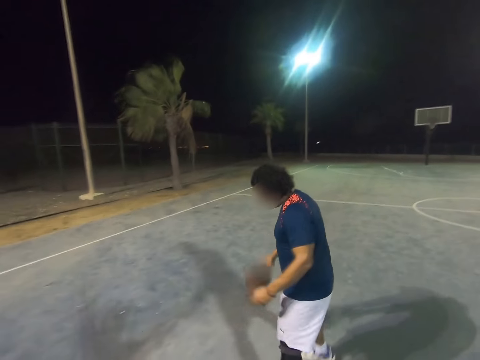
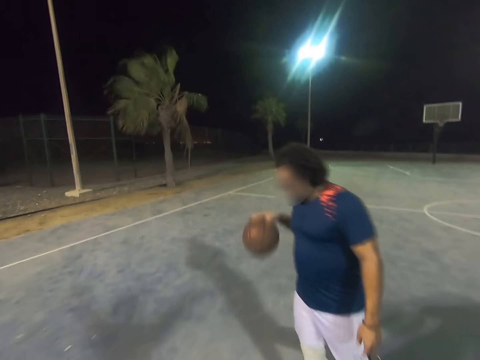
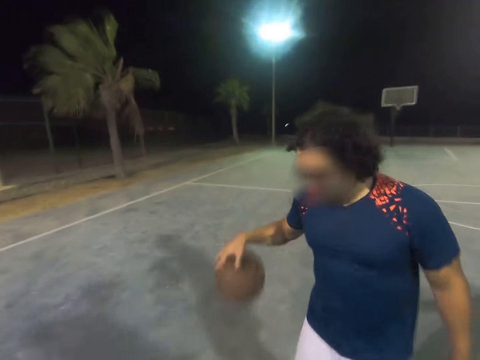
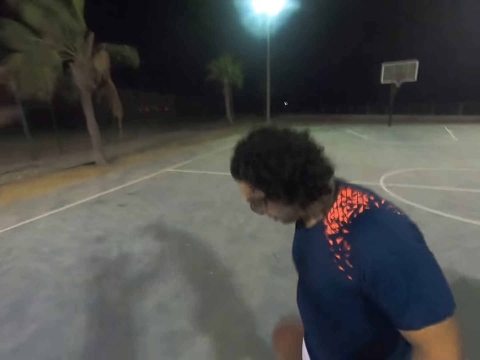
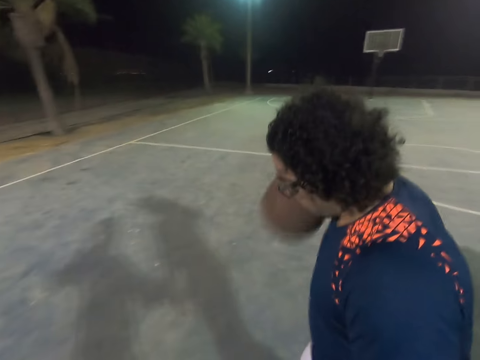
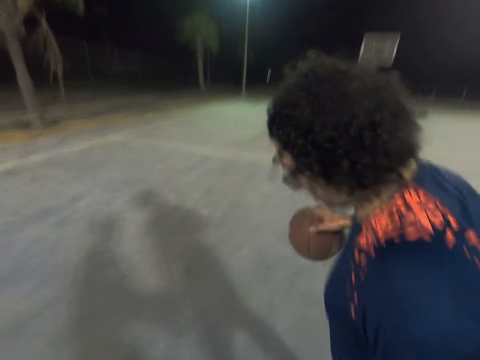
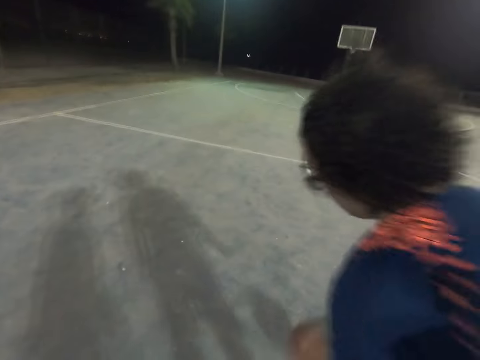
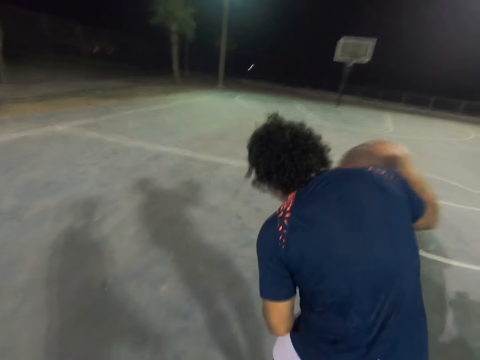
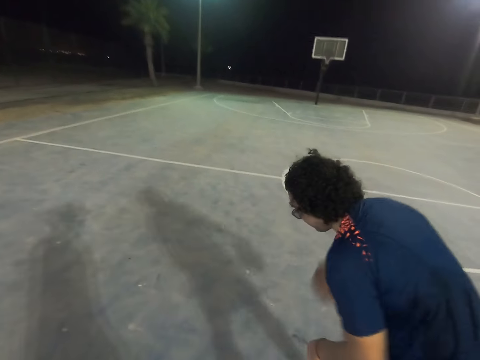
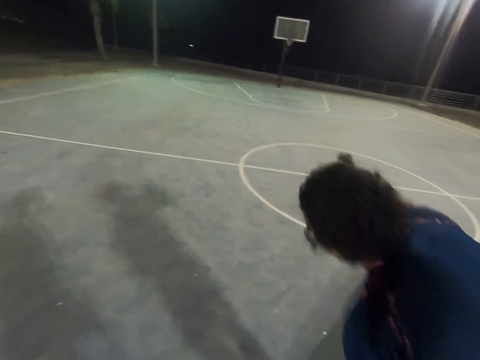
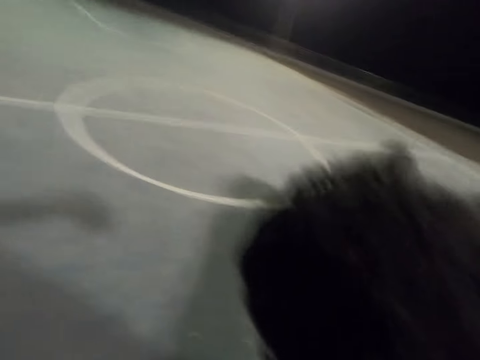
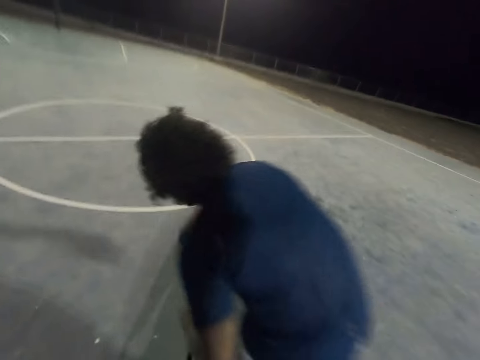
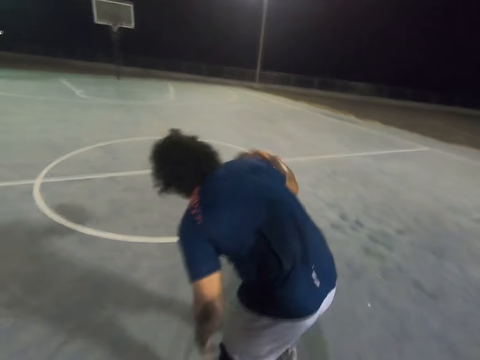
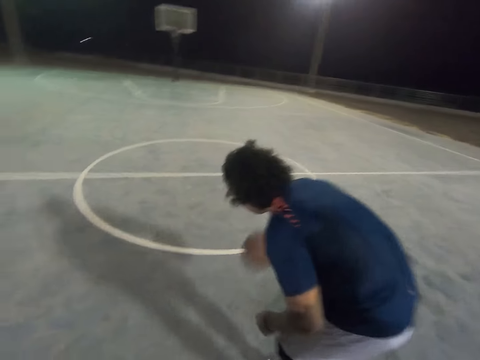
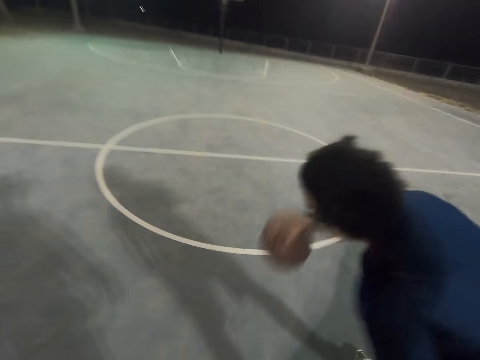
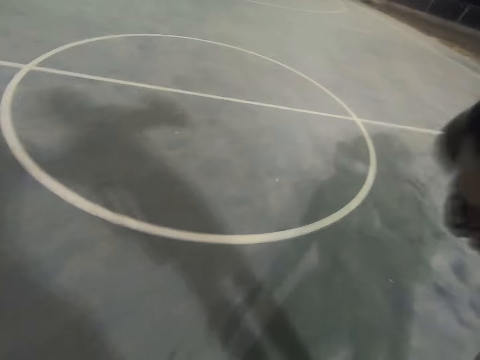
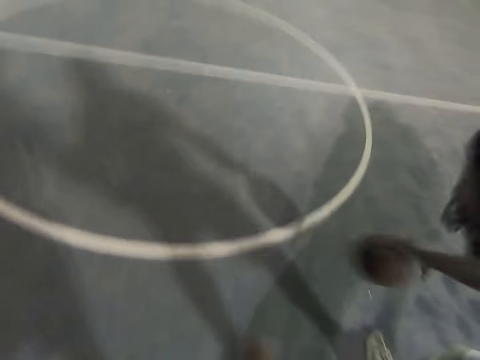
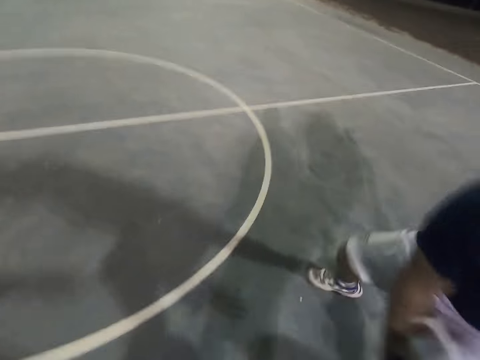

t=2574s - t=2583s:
The camera wearer moves the left hand. They dribble the ball across the court.

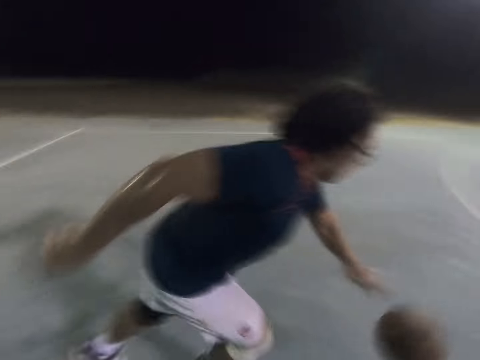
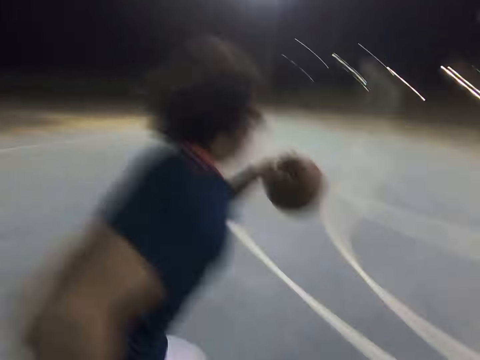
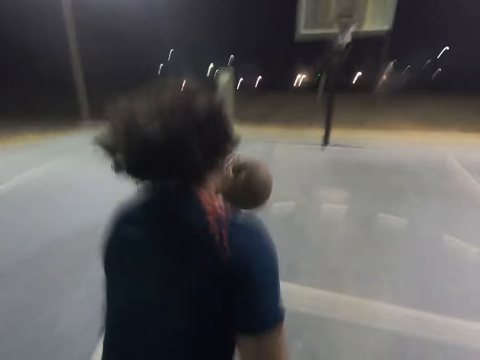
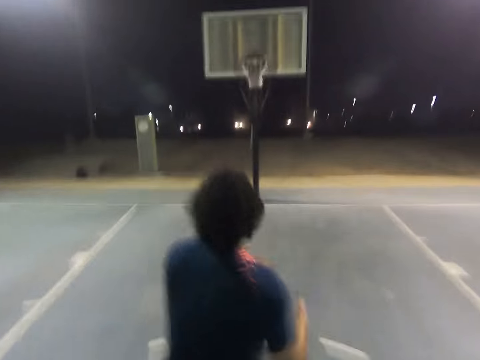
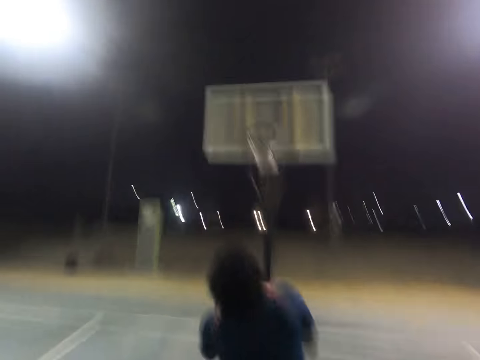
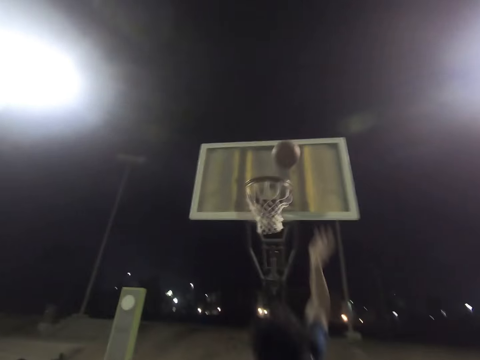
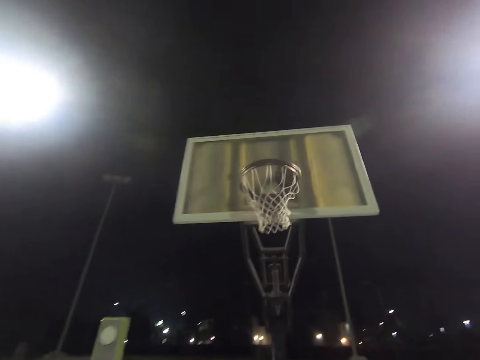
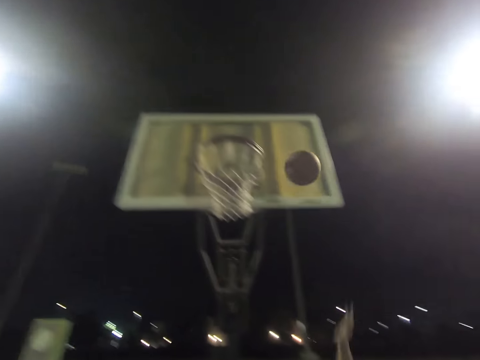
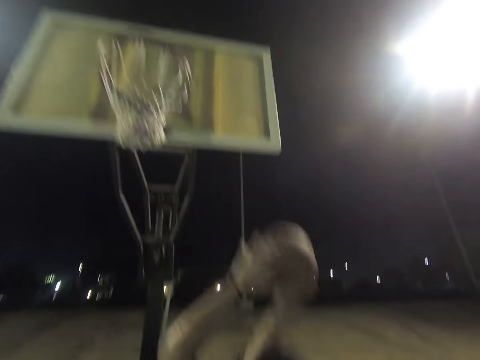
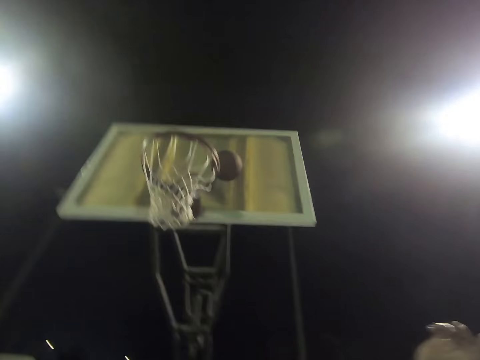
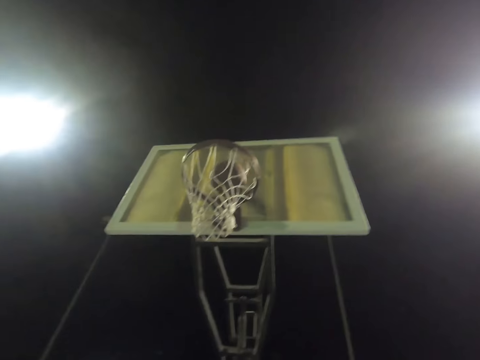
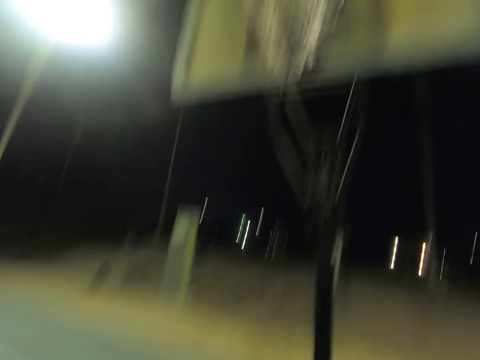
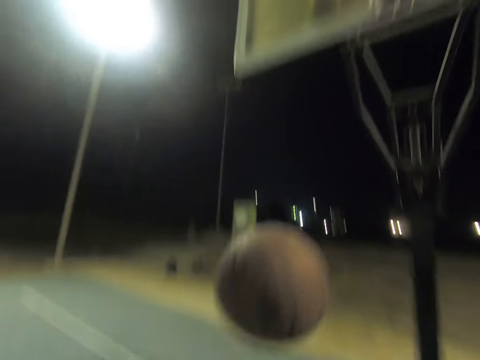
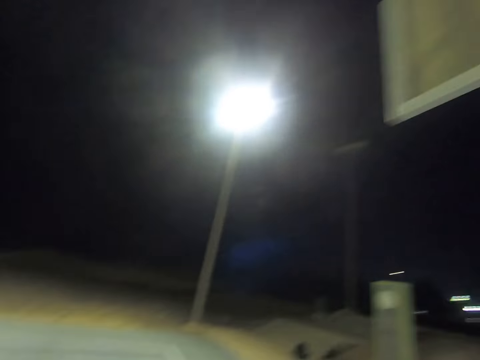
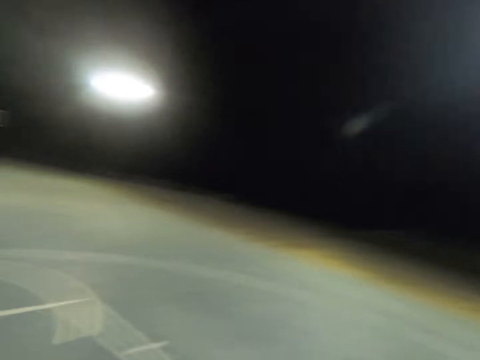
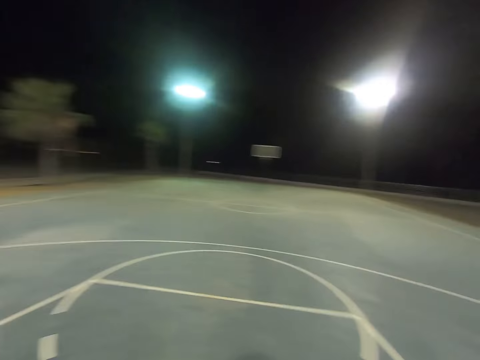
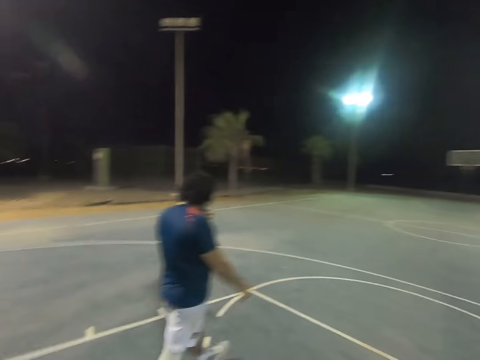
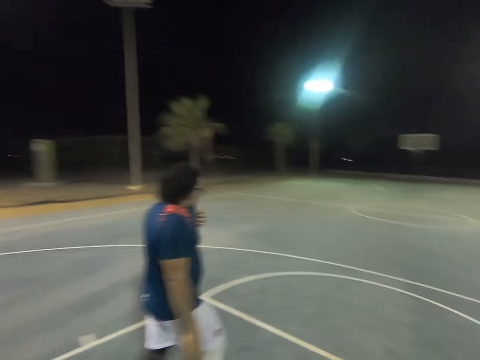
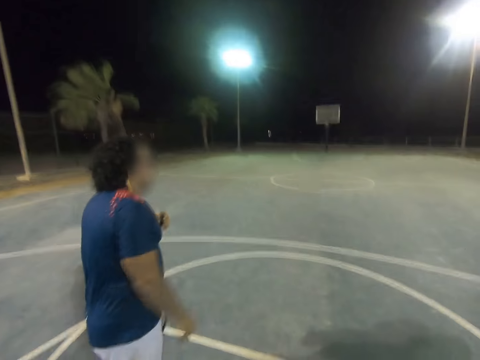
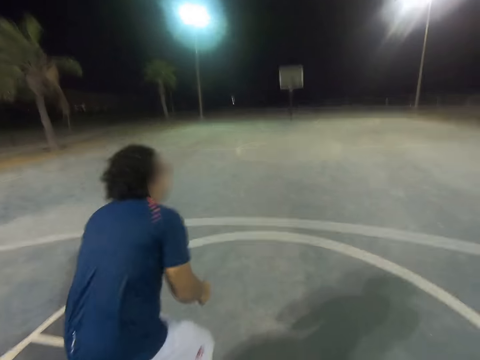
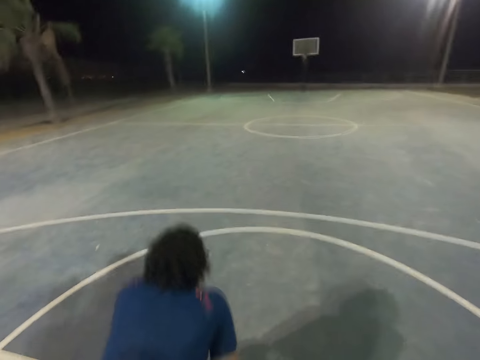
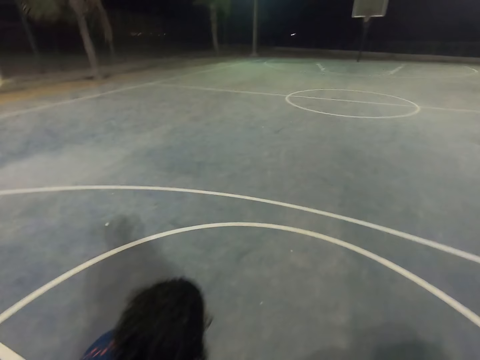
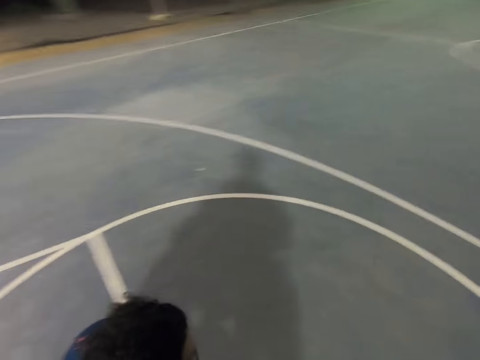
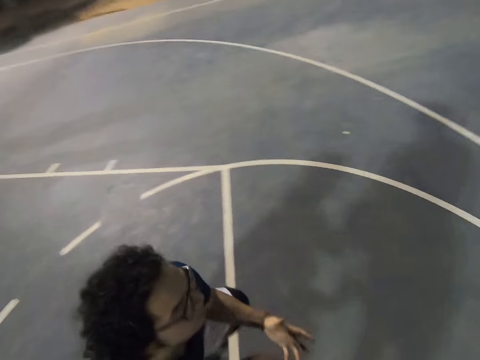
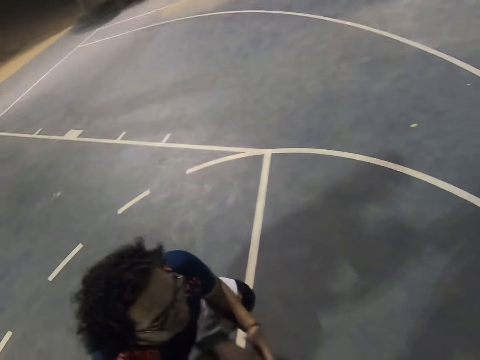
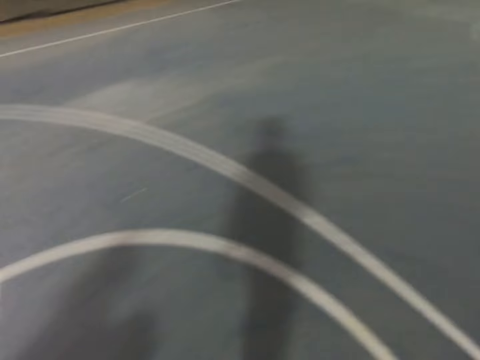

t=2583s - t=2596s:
The camera wearer throws the ball into the net. A man makes a shot. The man catches the ball. The camera wearer throws the ball into the net. They turn around. The man walks on the court and squats down.

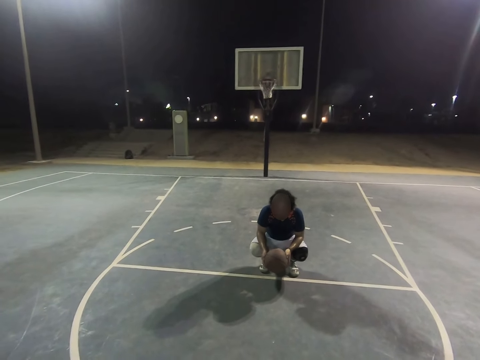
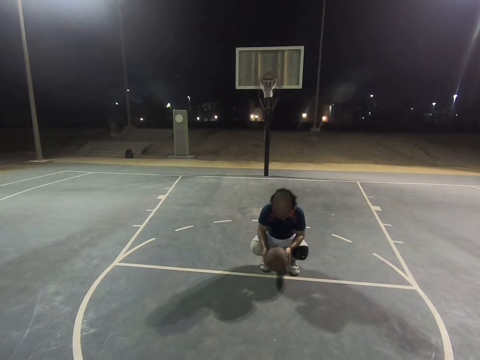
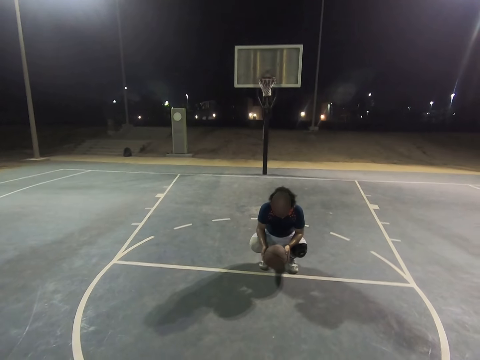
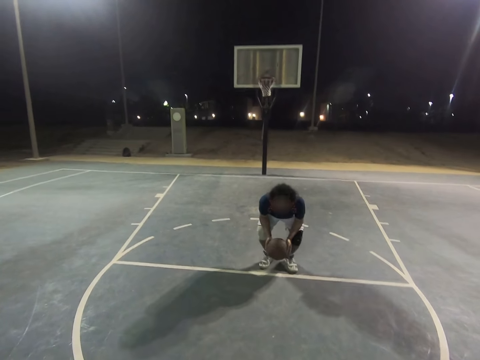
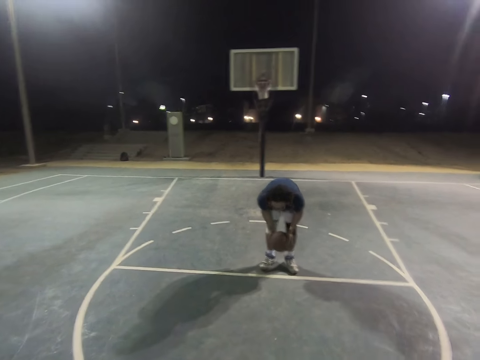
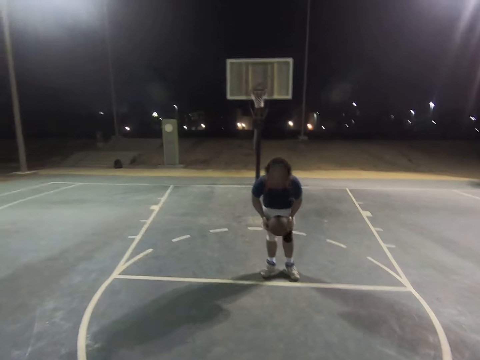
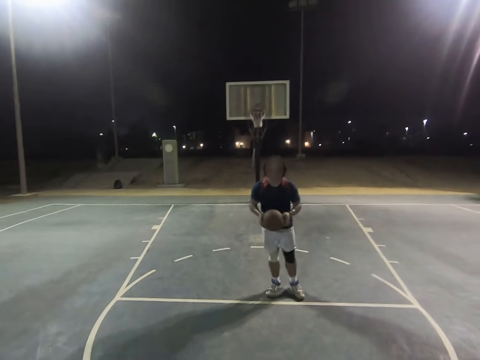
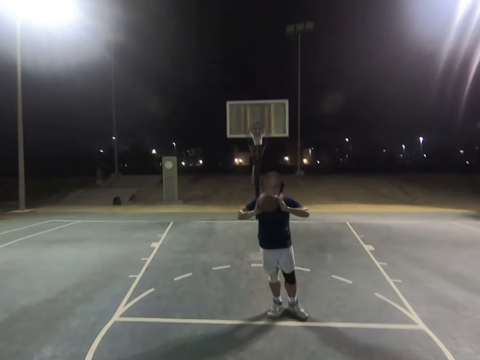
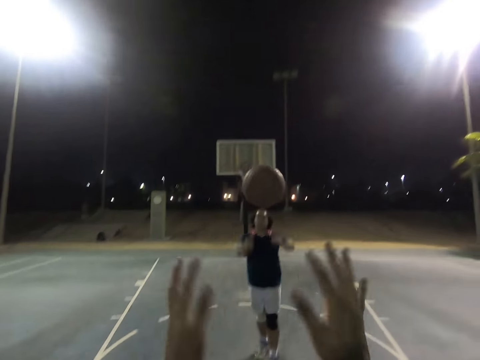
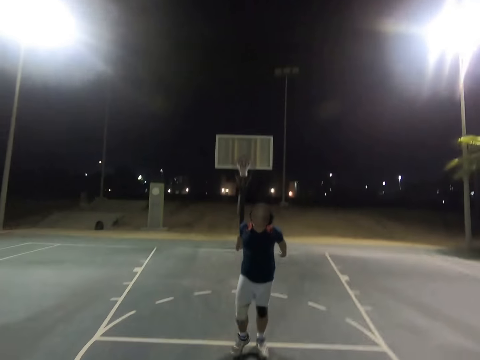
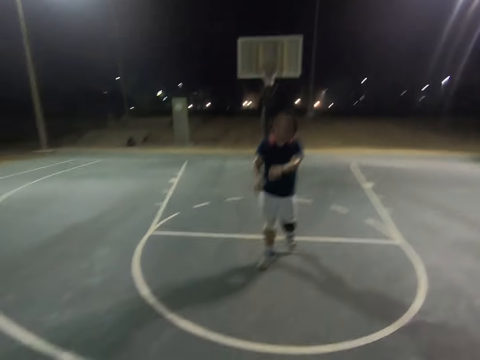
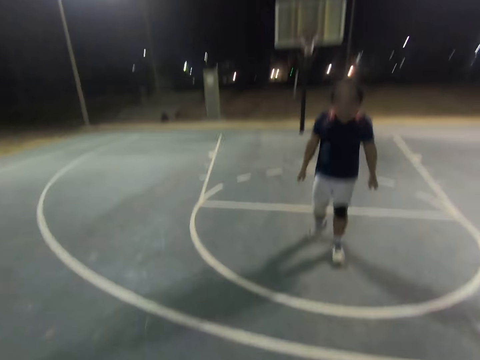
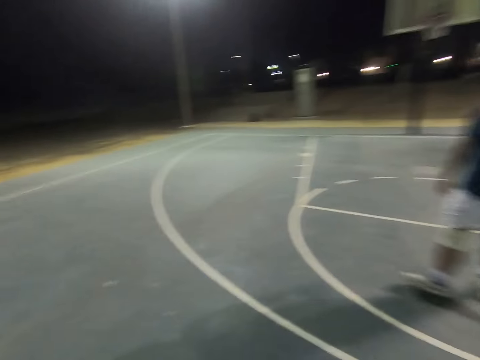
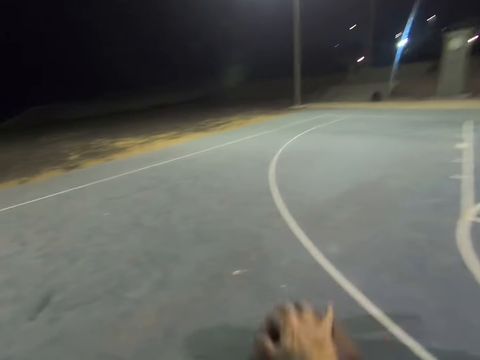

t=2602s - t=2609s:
A man stands up and throws the ball to the camera wearer. The camera wearer catches the ball. The man follows the camera wearer. The camera wearer dribbles the ball across the court.
